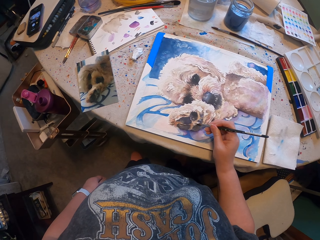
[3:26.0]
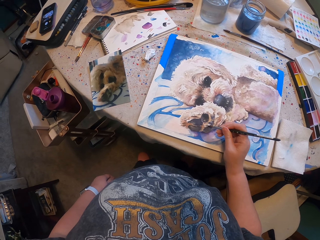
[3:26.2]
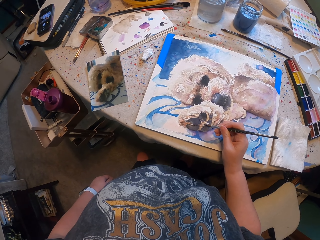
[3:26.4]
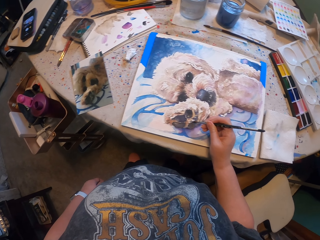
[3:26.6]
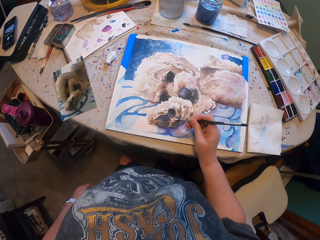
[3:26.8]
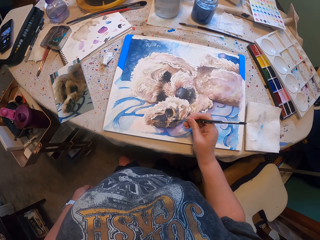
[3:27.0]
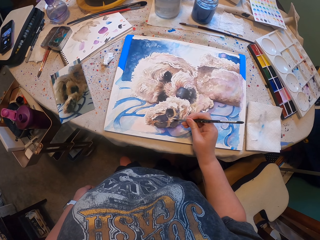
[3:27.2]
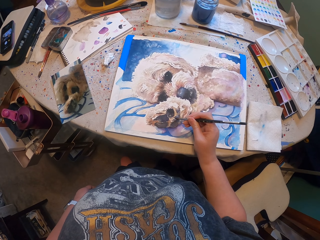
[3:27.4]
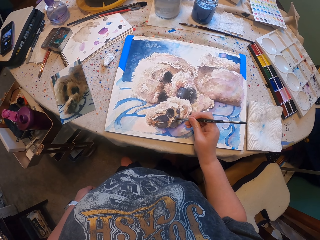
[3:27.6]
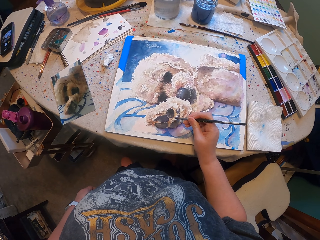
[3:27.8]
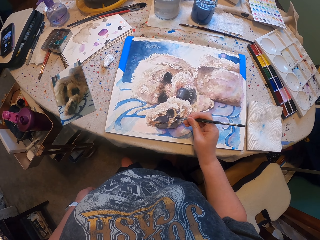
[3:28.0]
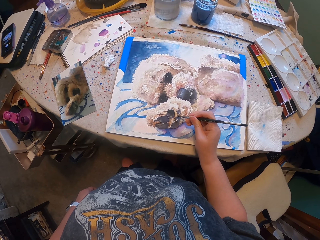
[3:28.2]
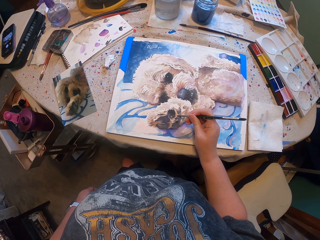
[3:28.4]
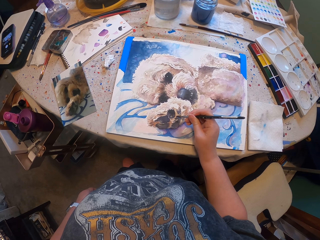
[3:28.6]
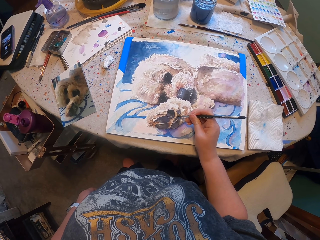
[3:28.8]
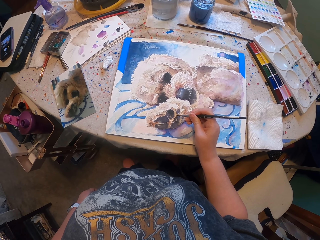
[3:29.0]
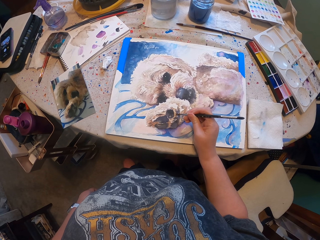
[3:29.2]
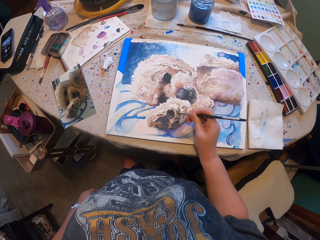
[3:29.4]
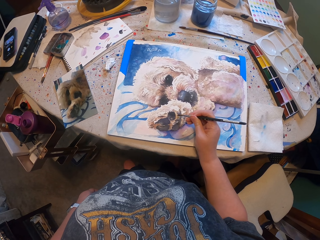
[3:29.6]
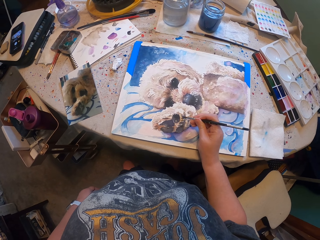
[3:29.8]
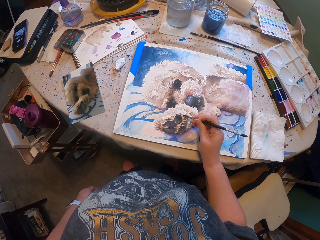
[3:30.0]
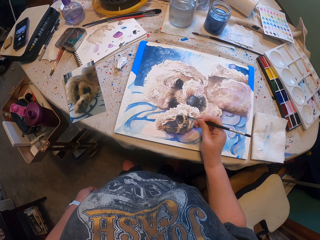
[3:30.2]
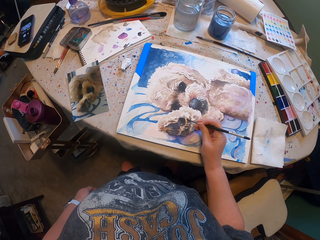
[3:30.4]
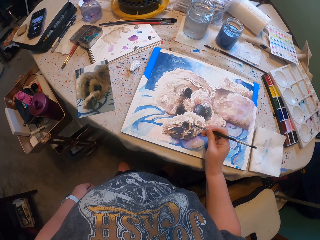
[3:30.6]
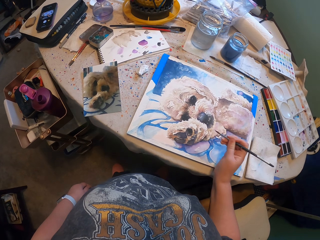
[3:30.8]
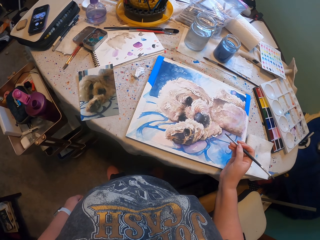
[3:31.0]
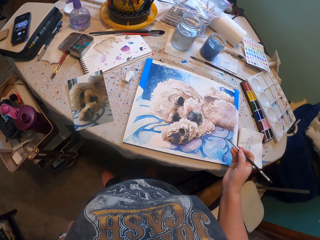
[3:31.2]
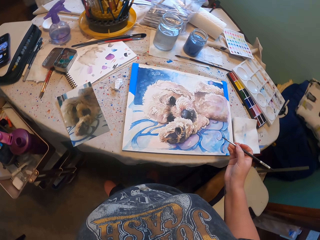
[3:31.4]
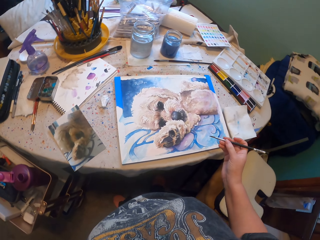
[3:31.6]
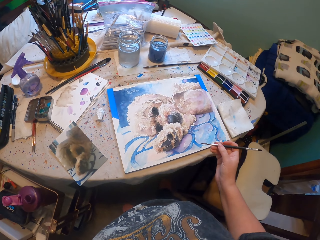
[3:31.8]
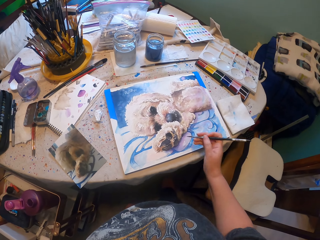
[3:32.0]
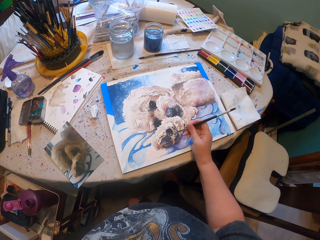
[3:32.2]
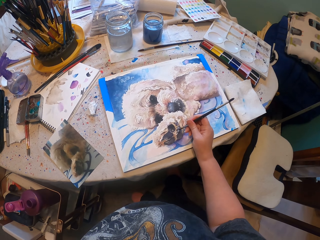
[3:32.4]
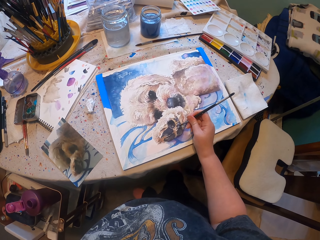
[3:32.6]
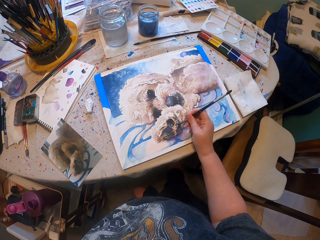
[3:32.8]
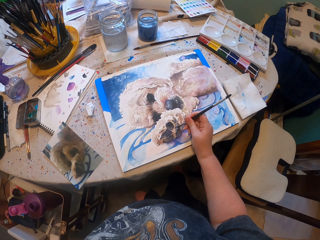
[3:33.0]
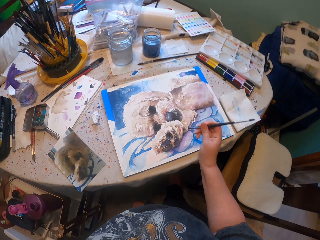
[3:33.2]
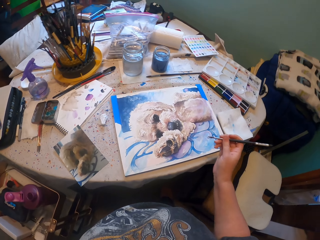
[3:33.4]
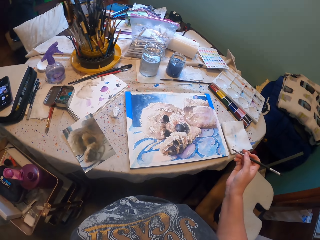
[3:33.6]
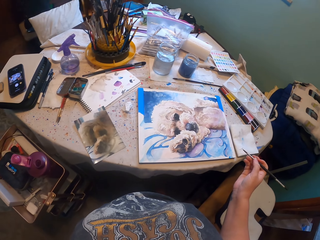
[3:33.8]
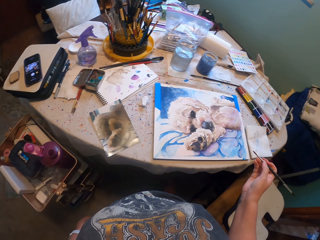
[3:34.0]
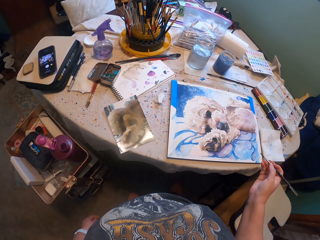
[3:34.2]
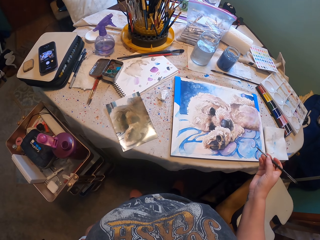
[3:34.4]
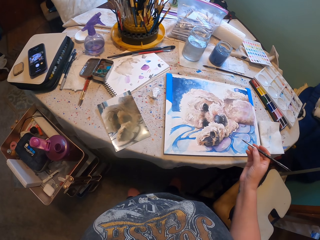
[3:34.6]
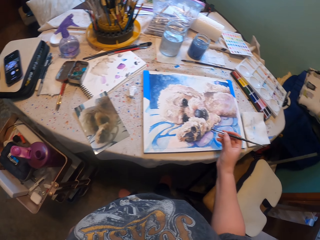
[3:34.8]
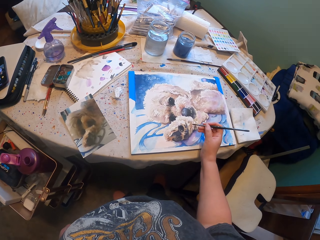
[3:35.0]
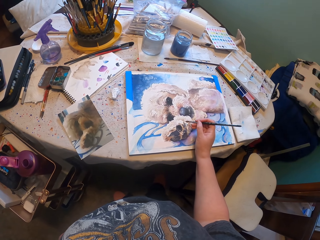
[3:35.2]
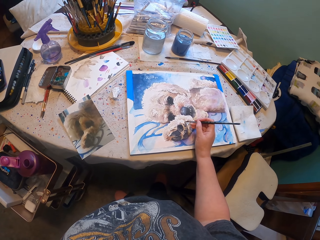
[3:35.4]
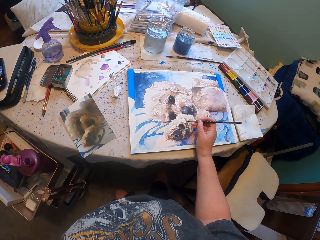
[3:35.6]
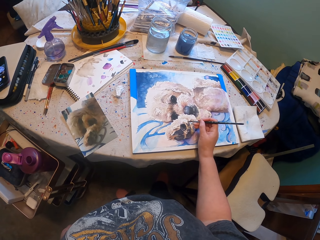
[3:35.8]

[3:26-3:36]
The camera wearer paints the drawing. They paint the drawing repeatedly.

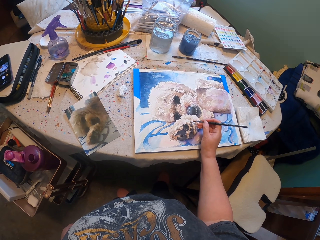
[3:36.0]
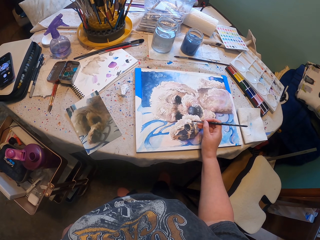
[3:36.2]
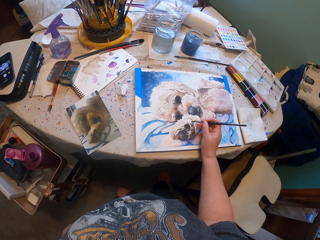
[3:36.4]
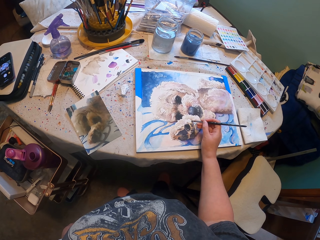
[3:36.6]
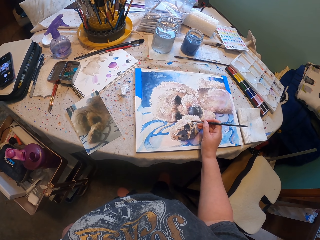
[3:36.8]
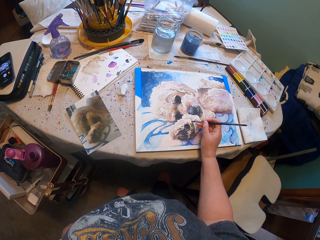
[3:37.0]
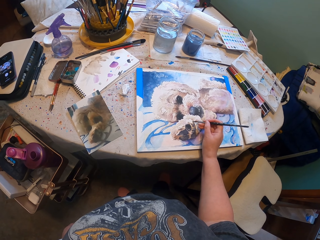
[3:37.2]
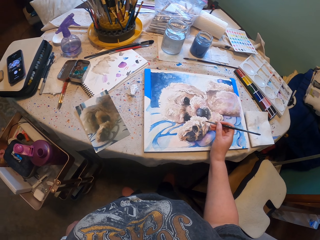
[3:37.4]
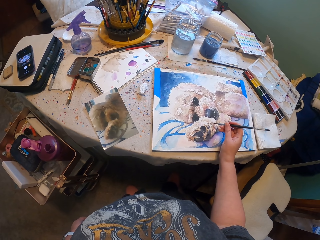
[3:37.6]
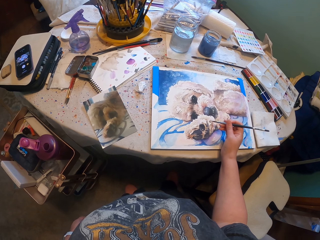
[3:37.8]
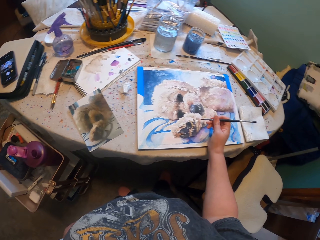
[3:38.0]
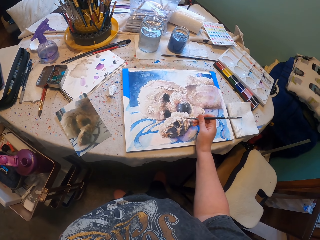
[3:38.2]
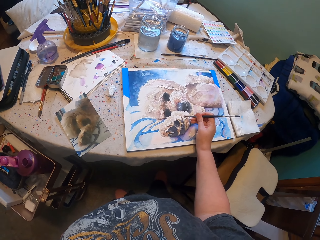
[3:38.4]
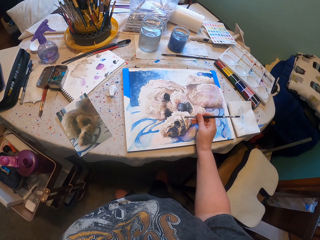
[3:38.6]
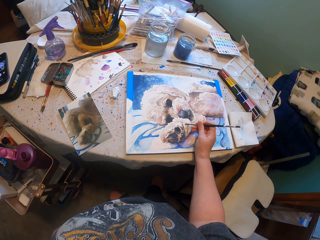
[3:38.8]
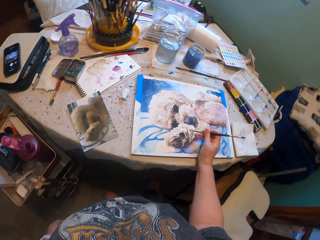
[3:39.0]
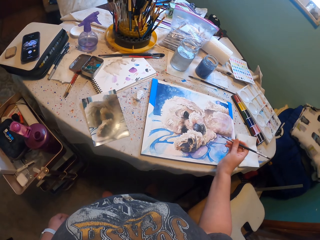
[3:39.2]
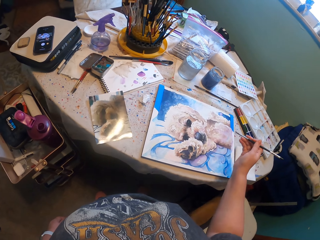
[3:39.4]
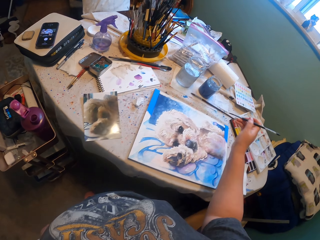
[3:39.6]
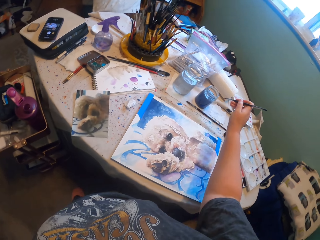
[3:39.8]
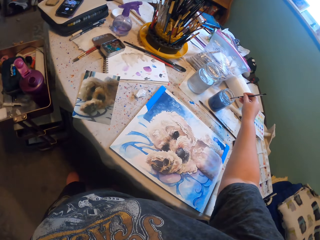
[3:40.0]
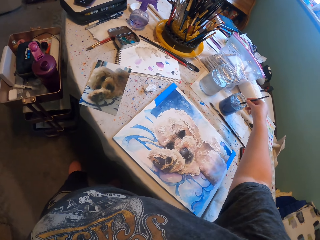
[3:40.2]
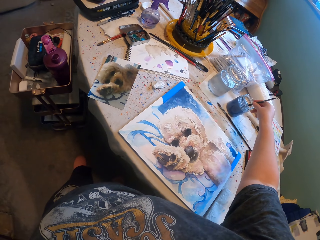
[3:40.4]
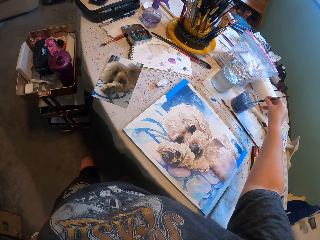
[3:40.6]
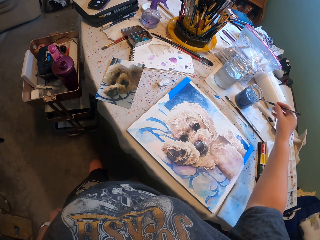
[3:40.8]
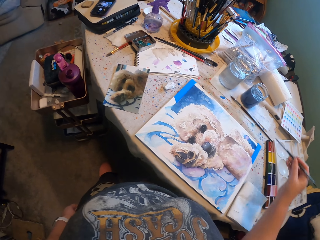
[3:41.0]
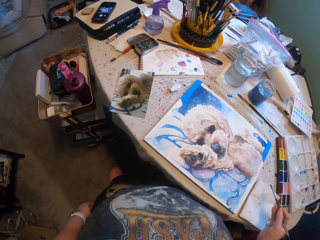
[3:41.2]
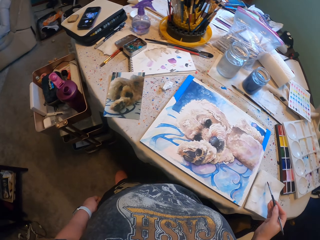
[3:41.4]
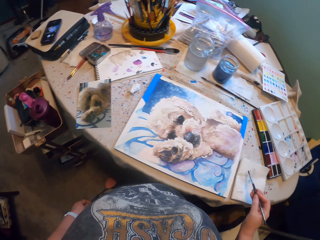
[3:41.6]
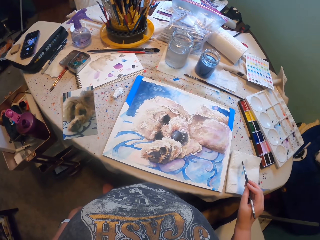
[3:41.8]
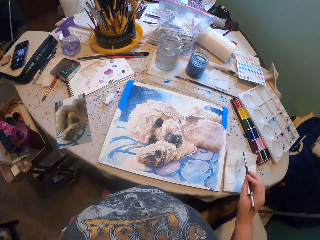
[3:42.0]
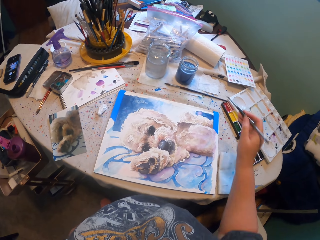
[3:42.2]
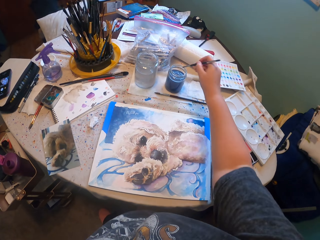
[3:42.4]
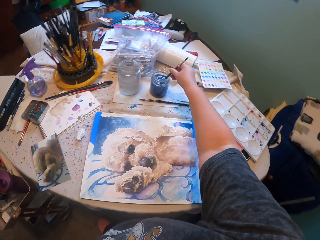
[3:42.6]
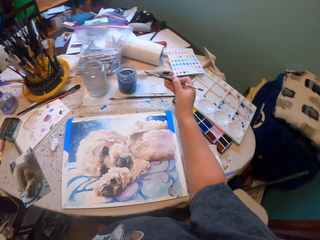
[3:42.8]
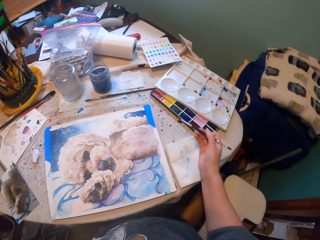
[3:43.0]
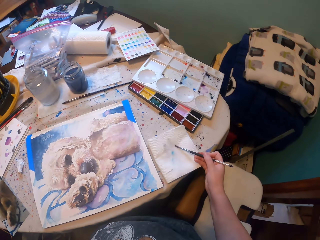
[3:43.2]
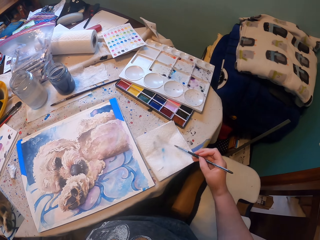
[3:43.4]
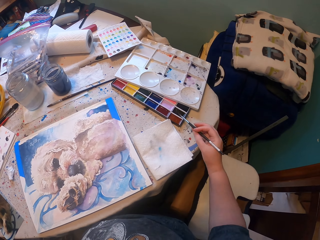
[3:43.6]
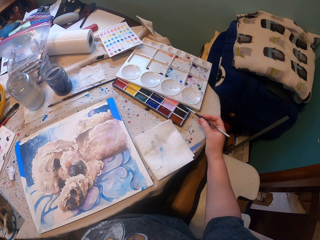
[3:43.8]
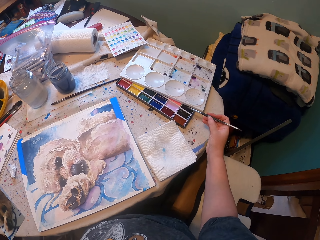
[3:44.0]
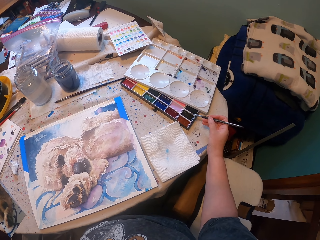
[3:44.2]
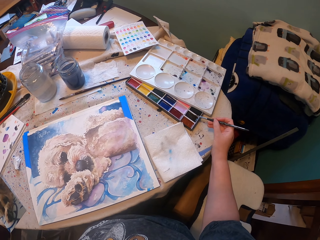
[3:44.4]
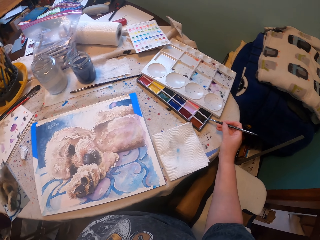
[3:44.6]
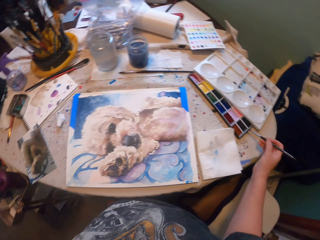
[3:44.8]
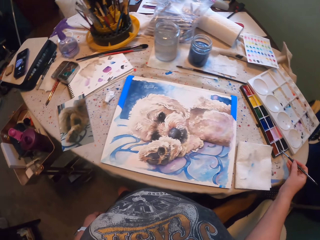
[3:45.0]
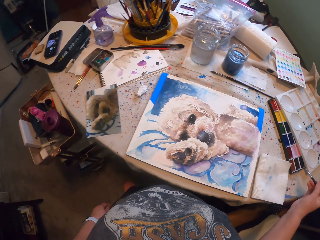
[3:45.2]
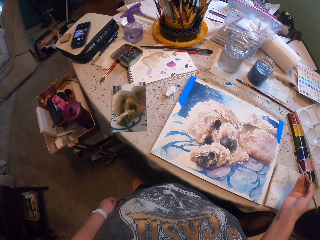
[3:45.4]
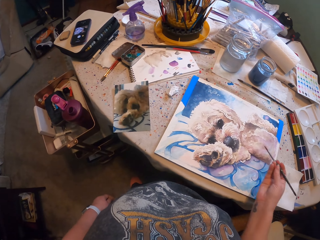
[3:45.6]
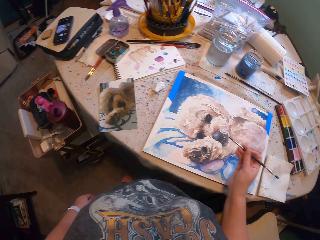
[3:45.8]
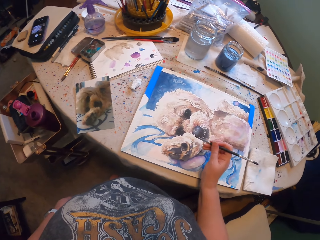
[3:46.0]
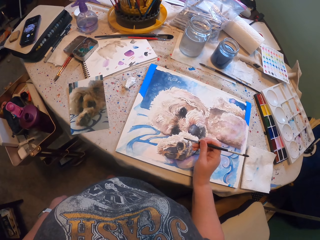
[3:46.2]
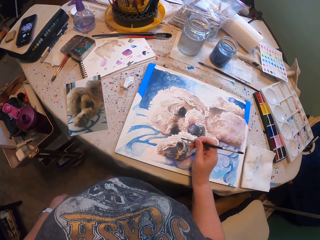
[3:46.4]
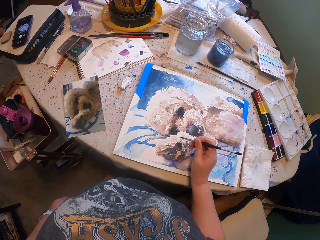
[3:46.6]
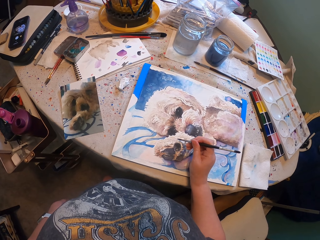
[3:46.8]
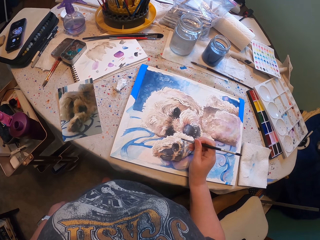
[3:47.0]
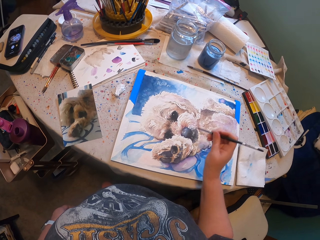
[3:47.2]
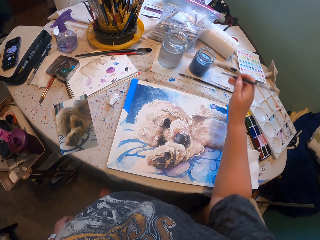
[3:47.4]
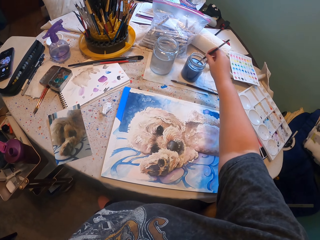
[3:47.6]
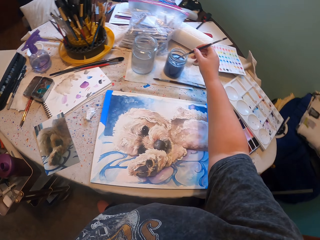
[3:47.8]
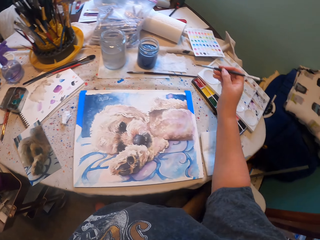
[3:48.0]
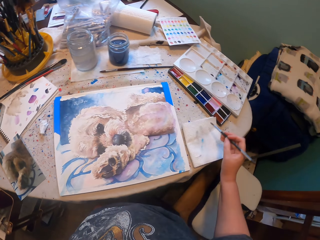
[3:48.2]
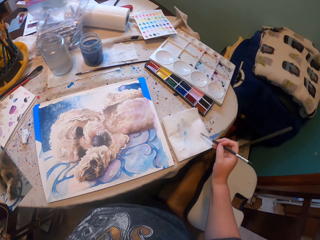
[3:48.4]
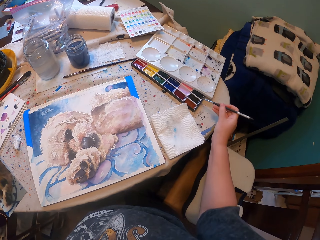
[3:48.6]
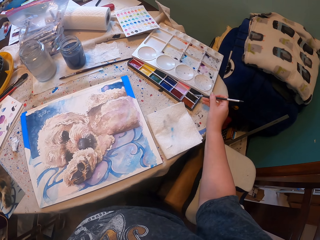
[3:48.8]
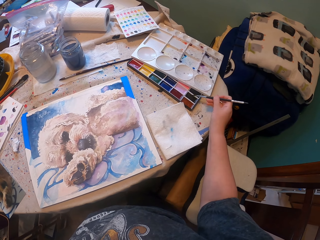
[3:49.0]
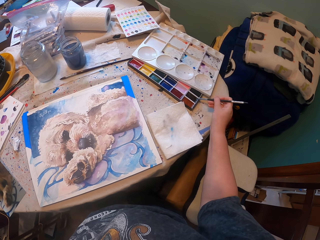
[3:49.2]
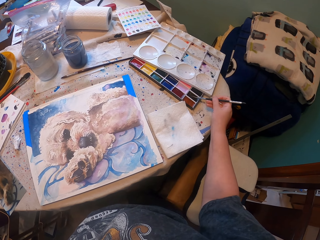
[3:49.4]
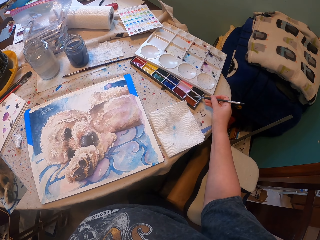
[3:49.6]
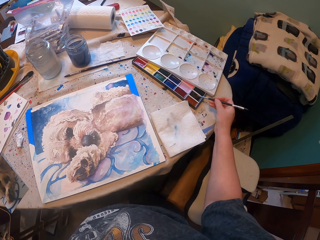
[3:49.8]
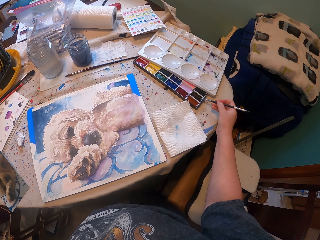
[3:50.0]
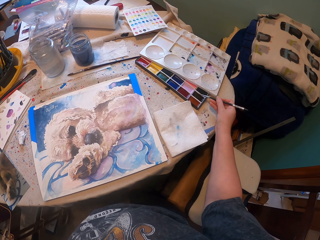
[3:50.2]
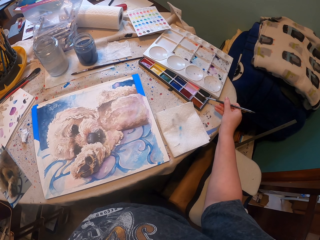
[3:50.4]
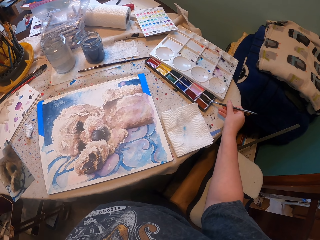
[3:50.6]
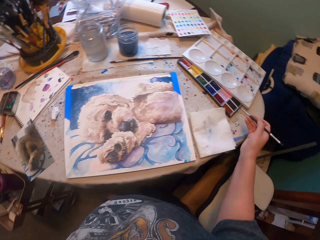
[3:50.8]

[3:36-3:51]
The camera wearer paints the drawing. They paint the drawing repeatedly. They dip a paint brush into something. They paint the drawing. They brush the paint brush on the paint. They paint the drawing. They paint the drawing again.
